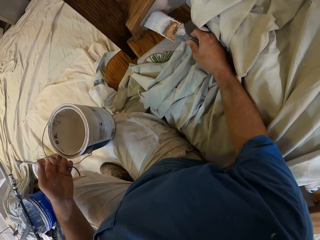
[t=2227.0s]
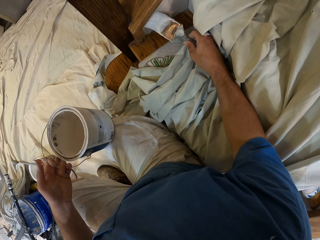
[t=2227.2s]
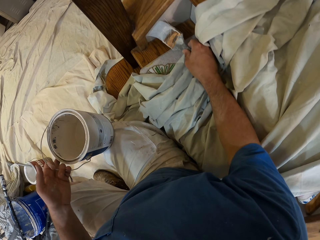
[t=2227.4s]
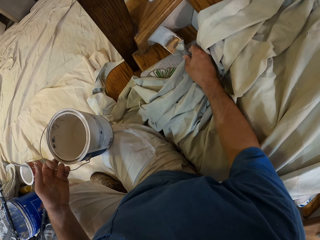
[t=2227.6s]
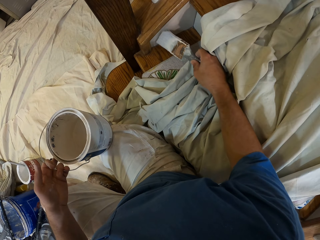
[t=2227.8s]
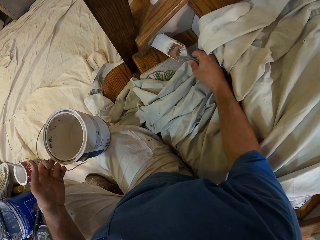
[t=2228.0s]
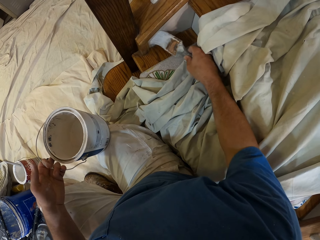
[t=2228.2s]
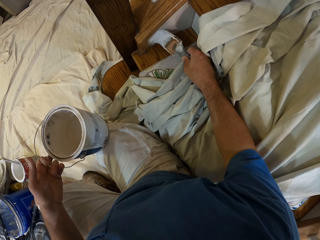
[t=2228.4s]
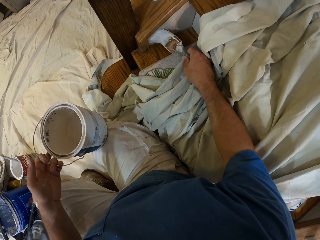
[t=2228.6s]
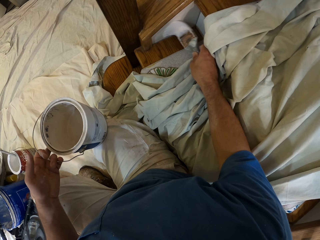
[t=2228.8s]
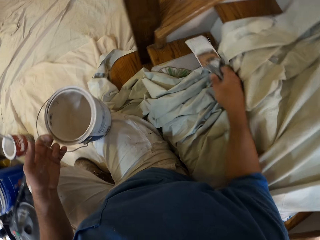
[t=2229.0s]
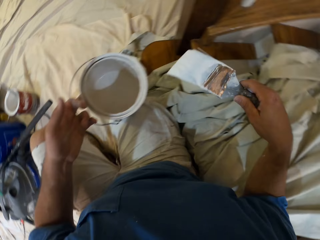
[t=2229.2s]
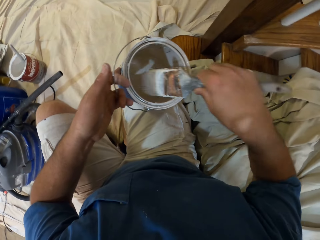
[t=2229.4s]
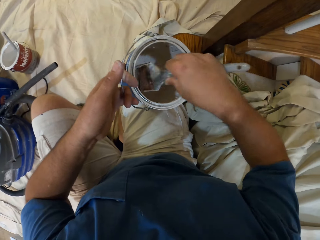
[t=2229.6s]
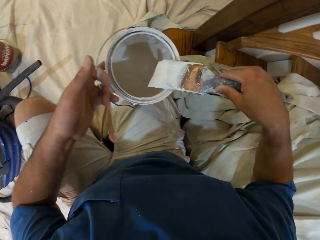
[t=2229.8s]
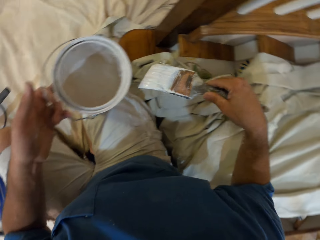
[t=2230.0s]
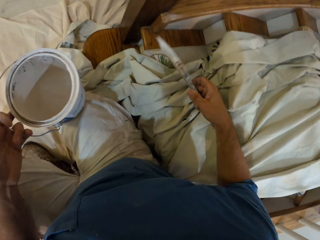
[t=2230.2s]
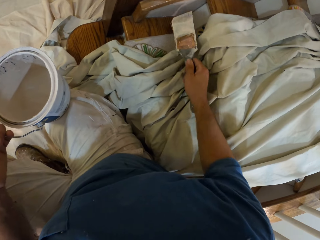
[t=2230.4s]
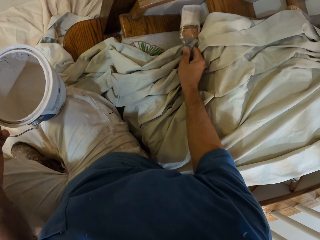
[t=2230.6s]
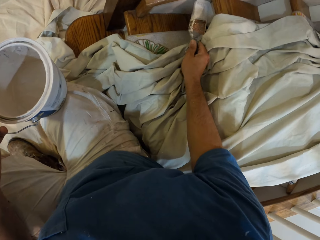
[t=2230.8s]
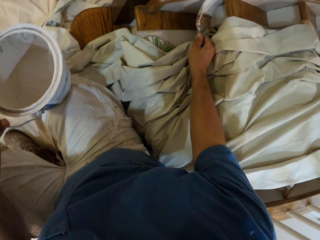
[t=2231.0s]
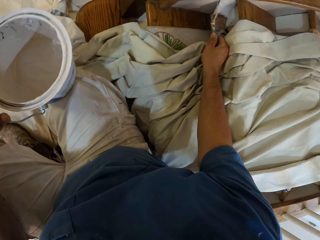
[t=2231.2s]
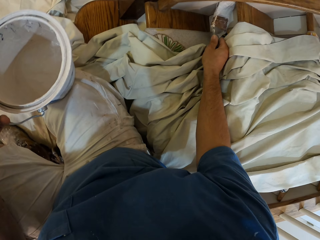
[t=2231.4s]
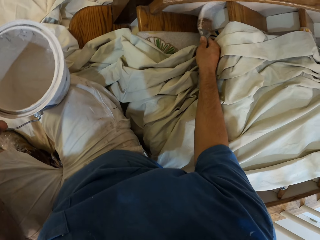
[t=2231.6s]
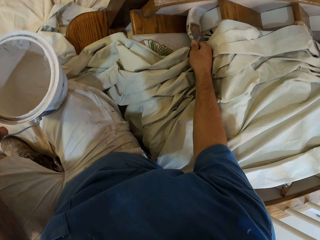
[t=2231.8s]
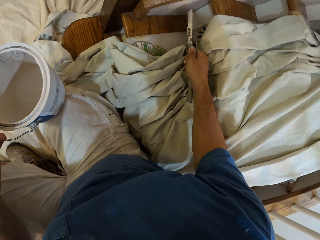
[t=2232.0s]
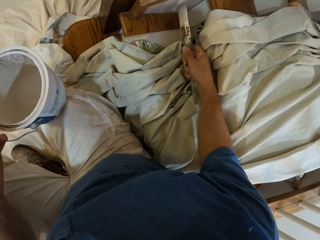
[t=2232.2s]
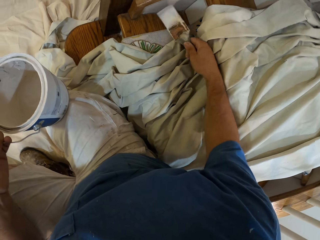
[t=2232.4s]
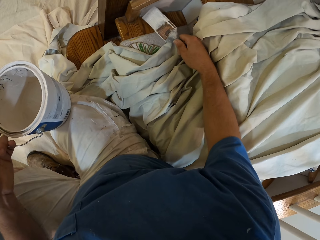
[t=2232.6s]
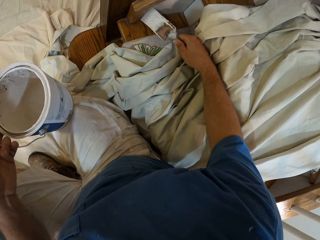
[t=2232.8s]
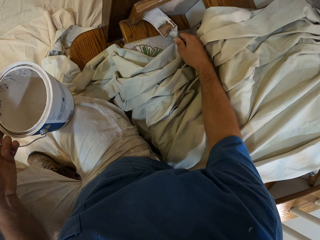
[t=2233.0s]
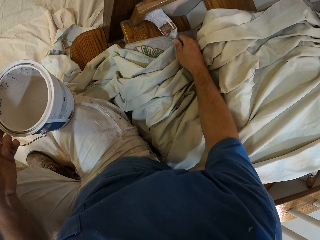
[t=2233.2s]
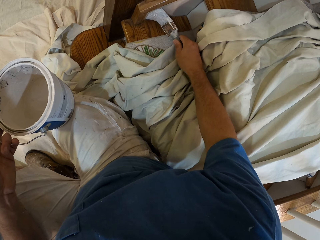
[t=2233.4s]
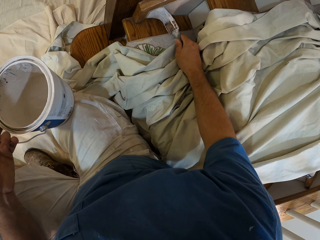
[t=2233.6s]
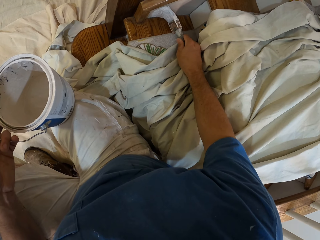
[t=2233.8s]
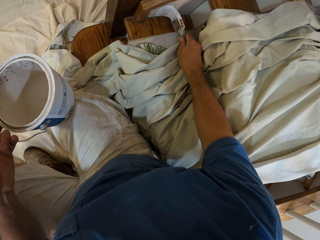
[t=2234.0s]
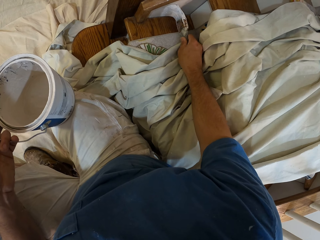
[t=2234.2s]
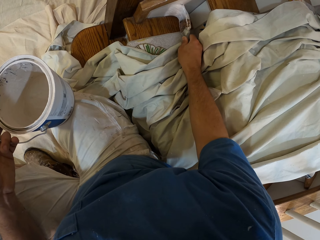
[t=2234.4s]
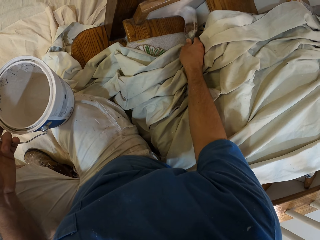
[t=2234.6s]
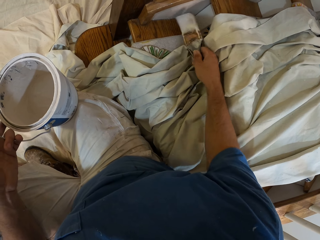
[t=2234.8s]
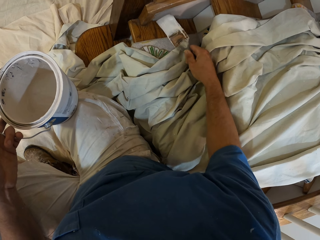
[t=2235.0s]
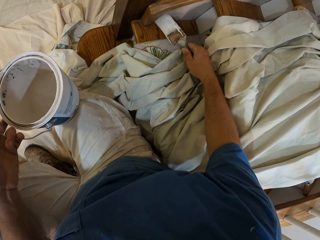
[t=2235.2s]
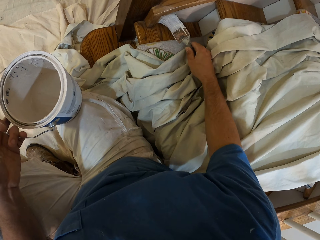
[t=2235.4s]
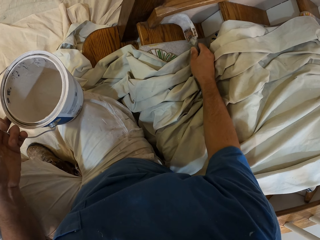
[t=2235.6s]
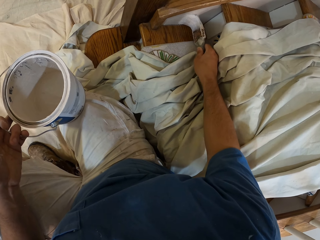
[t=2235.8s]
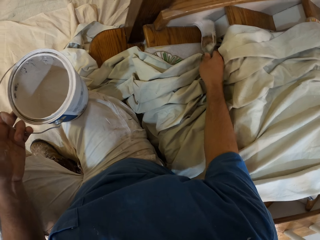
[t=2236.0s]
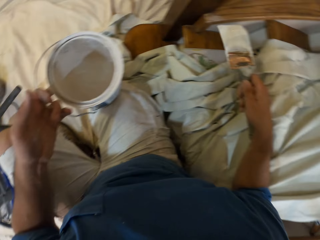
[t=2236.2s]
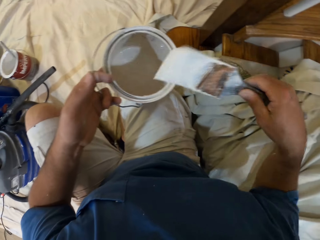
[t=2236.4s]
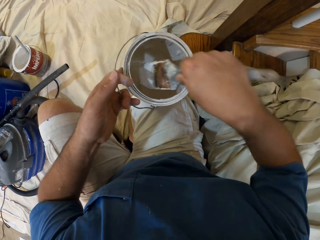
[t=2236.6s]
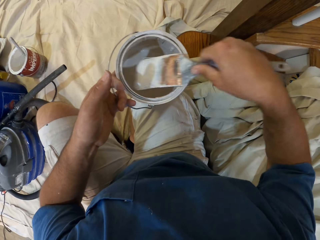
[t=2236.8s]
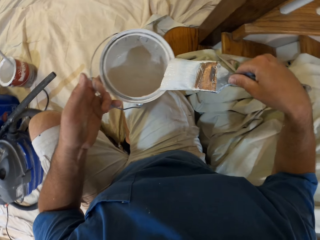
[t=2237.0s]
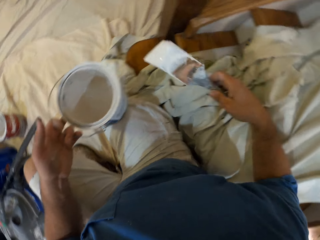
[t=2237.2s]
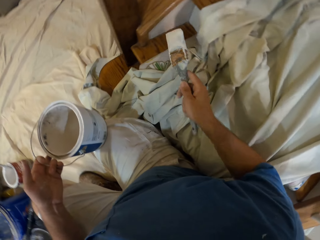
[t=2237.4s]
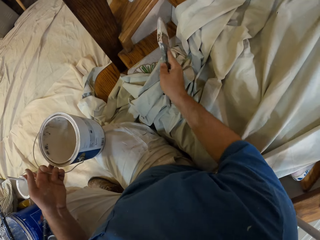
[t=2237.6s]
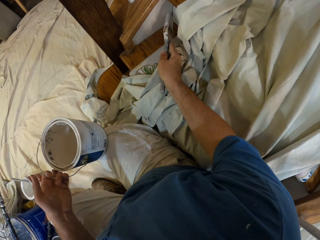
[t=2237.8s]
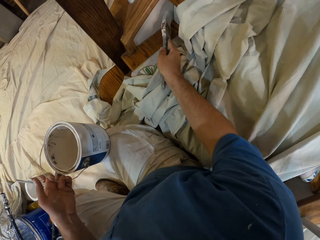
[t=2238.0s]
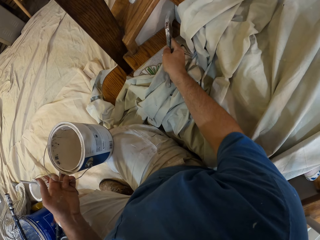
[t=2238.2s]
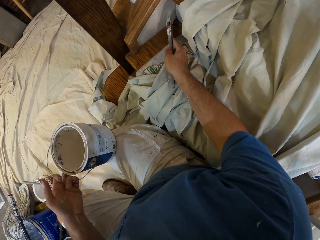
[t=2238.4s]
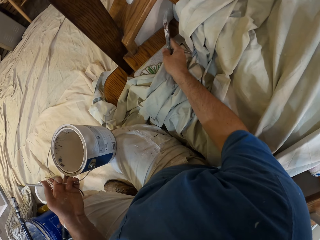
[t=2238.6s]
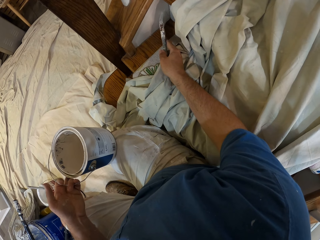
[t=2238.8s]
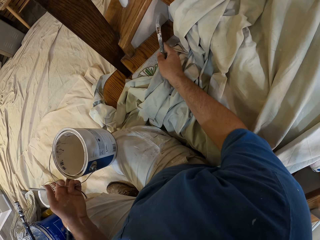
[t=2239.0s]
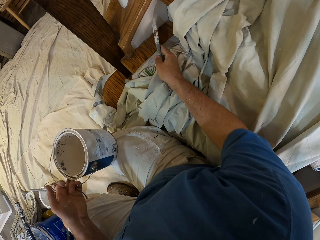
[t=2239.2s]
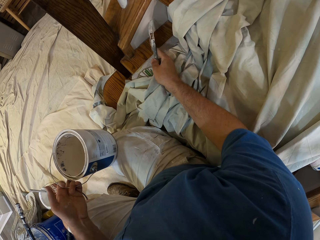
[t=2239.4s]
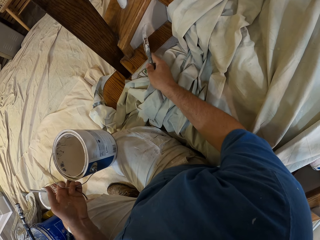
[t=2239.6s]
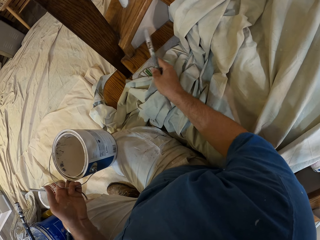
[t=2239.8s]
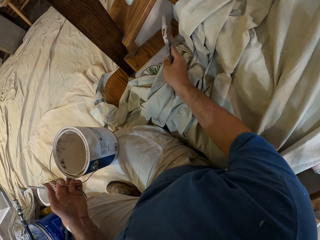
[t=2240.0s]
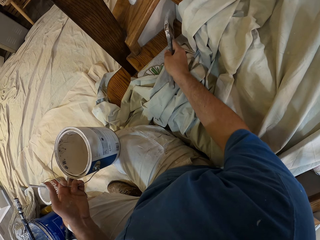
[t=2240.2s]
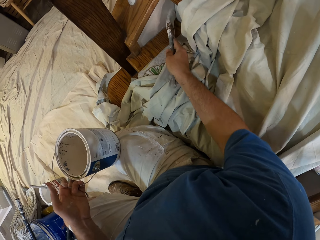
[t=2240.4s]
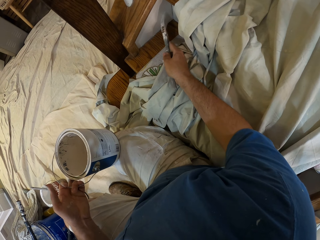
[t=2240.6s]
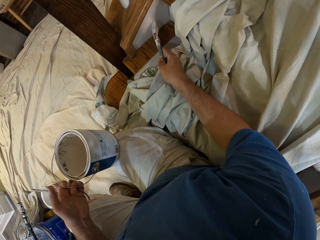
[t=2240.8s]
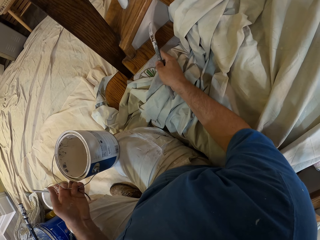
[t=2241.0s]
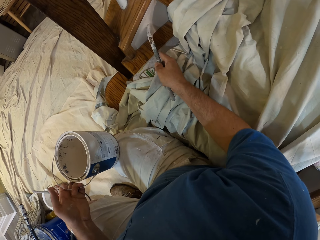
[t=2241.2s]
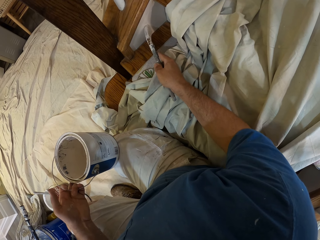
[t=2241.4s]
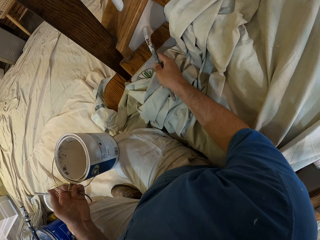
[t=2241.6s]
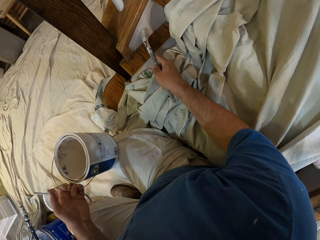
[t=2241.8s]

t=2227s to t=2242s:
The camera wearer dips the brush into the paint. They paint the staircase. They dip the brush into the paint. They paint the staircase.

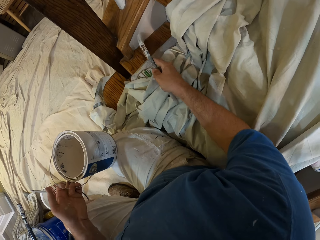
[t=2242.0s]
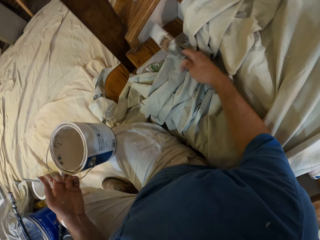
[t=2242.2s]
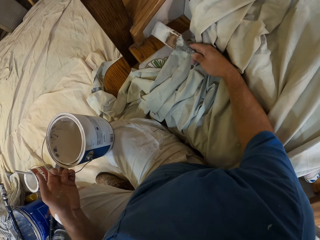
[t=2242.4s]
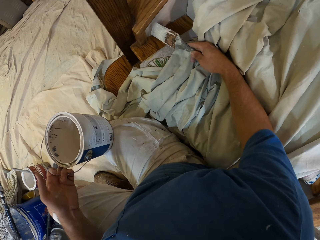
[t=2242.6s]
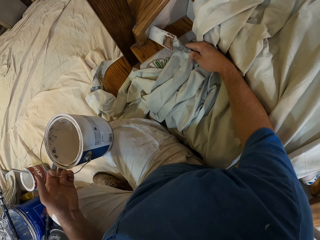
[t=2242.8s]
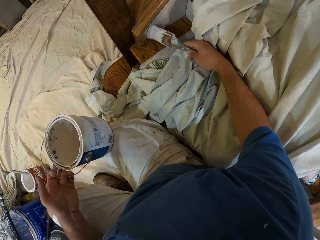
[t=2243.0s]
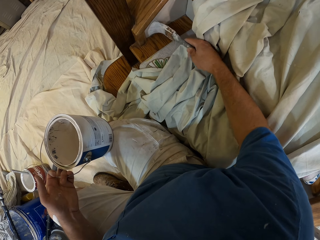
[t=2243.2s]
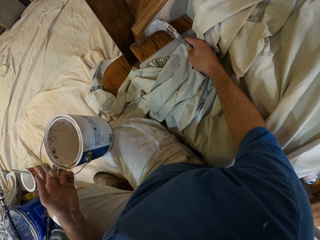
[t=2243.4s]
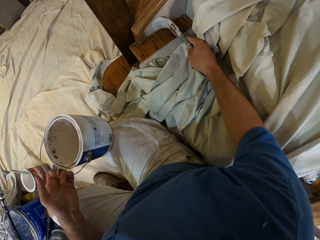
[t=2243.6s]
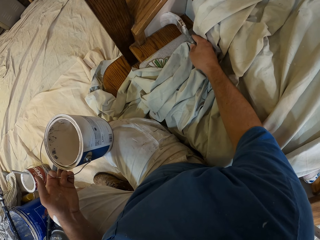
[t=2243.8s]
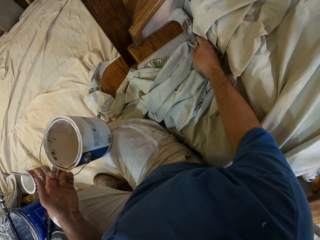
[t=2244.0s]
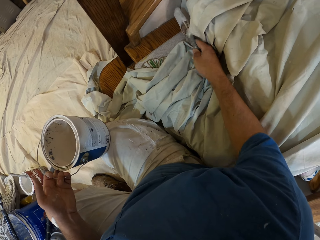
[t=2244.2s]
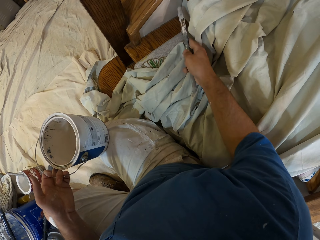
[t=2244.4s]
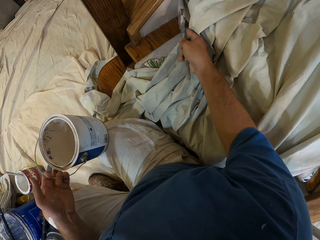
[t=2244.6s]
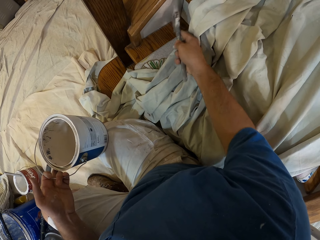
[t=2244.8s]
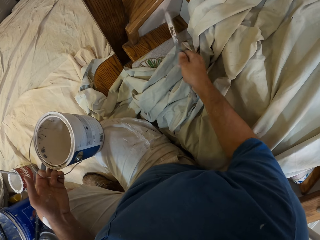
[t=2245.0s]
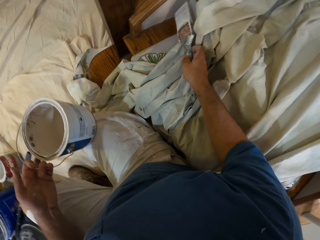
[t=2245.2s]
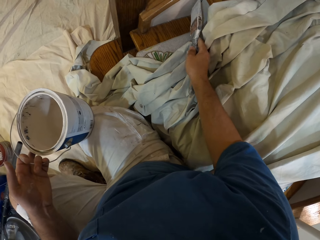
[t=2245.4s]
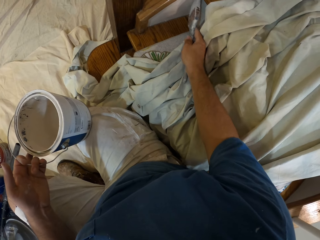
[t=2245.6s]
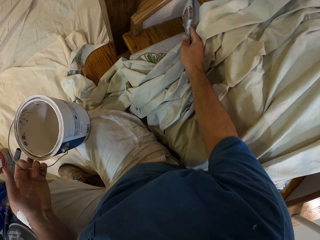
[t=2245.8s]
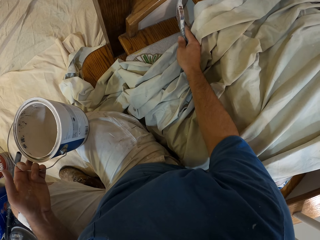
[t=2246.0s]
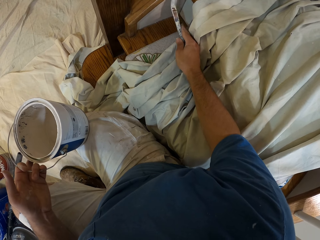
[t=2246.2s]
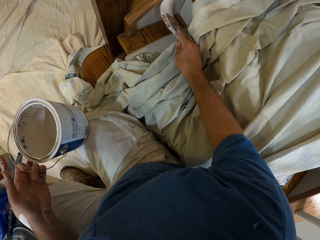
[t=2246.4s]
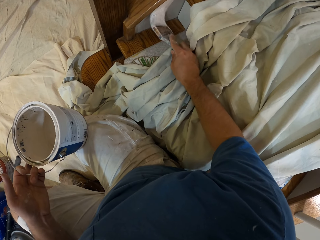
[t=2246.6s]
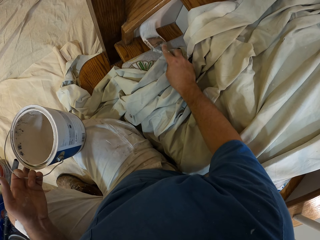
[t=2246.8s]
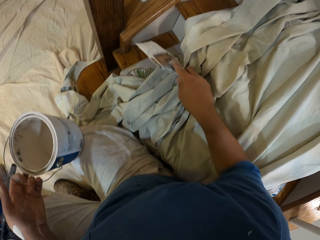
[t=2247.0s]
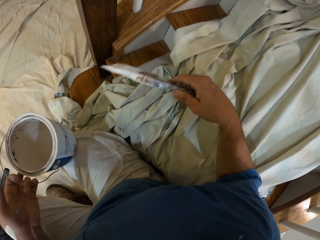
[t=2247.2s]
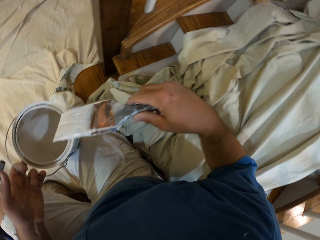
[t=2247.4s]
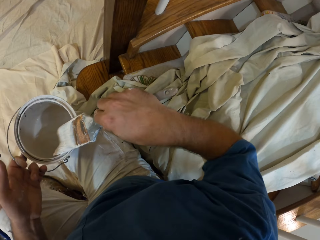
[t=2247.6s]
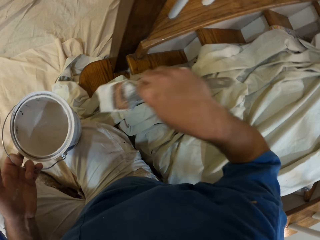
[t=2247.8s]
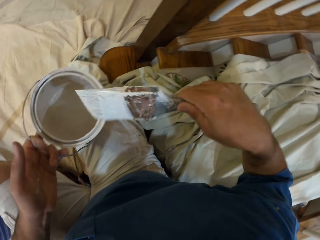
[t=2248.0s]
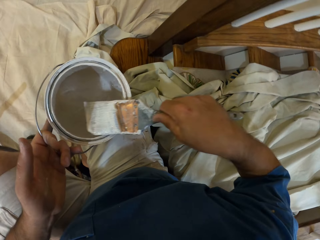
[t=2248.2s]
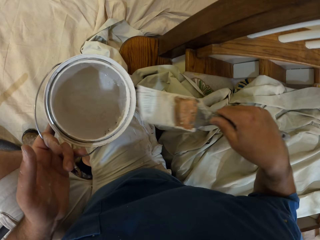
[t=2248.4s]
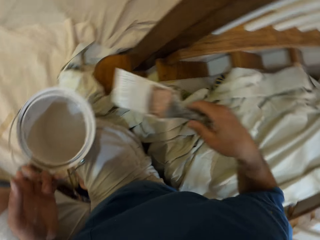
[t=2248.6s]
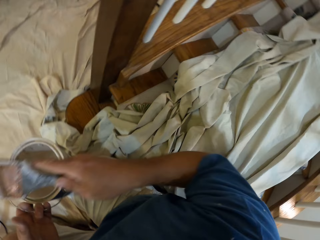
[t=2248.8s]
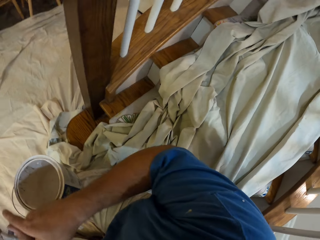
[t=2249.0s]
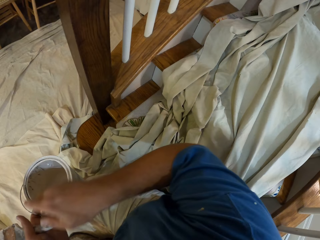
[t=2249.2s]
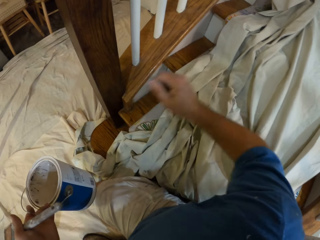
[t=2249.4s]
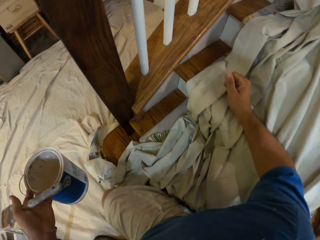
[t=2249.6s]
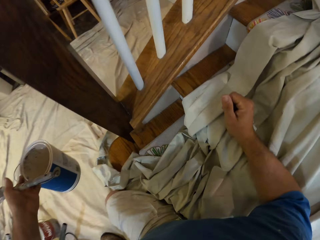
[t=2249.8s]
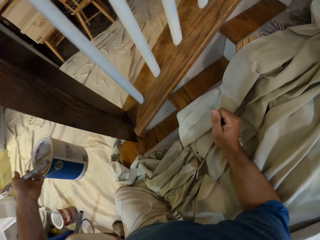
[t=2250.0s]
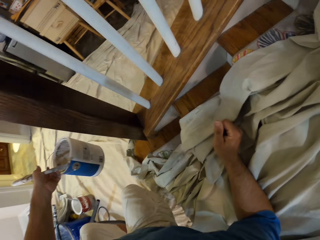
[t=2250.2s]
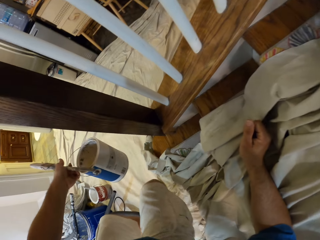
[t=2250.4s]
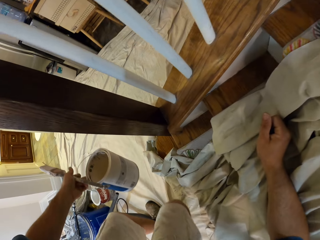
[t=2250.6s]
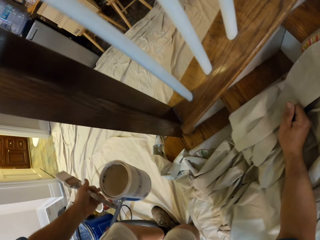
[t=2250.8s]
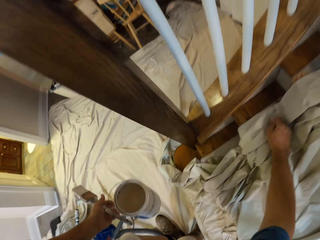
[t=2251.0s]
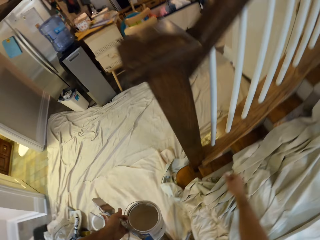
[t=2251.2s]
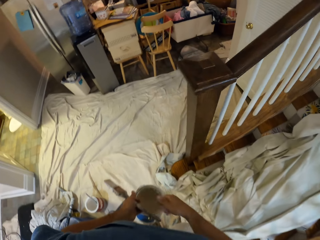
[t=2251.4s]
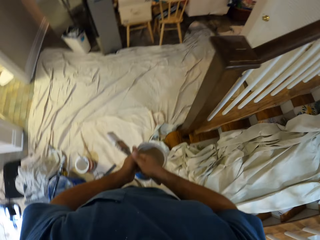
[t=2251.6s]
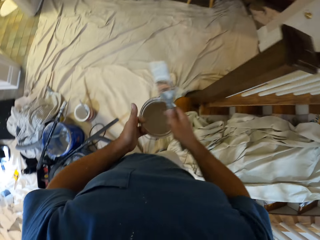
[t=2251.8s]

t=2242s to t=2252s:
The camera wearer rubs the brush on the edge of the paint tin. He places the brush on his left hand, places his elbow on the staircase, and stands up. He holds the brush with his right hand.
